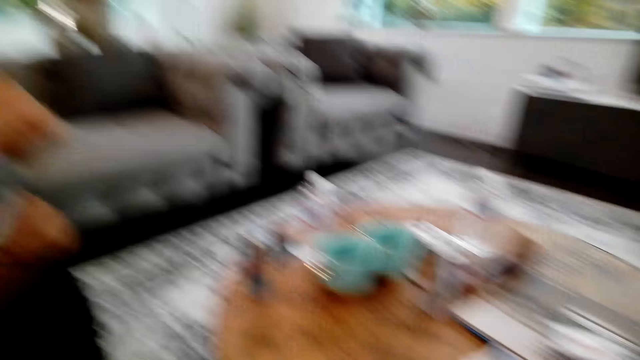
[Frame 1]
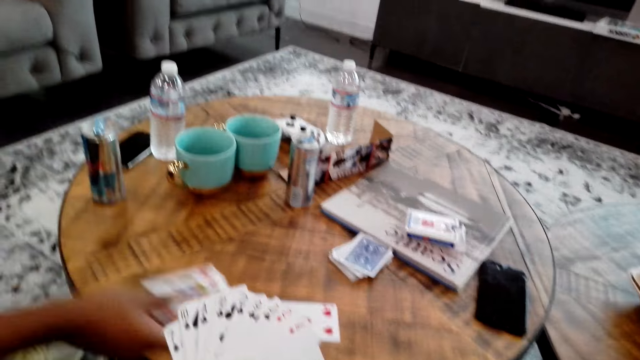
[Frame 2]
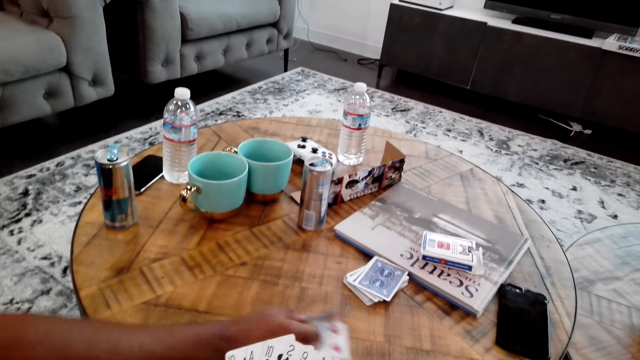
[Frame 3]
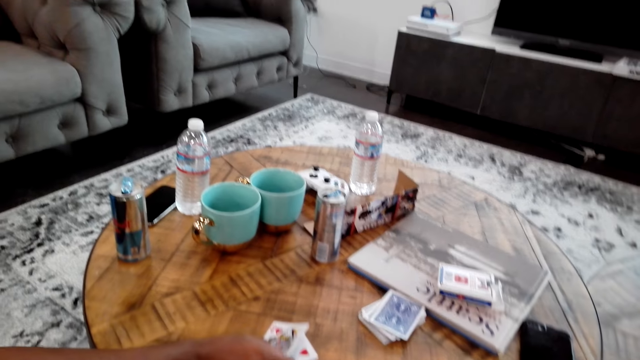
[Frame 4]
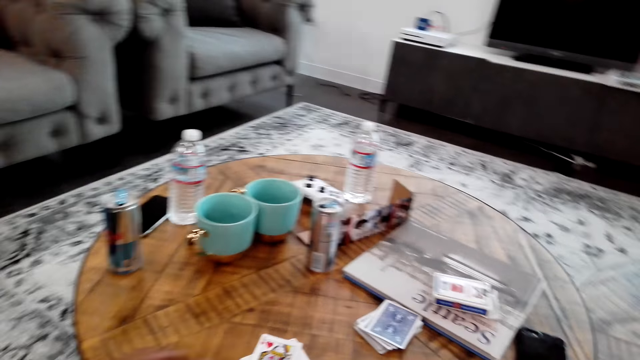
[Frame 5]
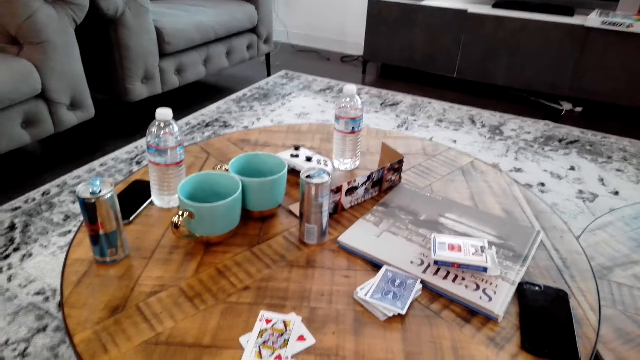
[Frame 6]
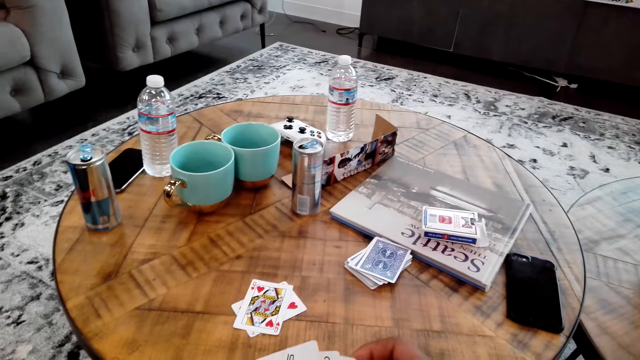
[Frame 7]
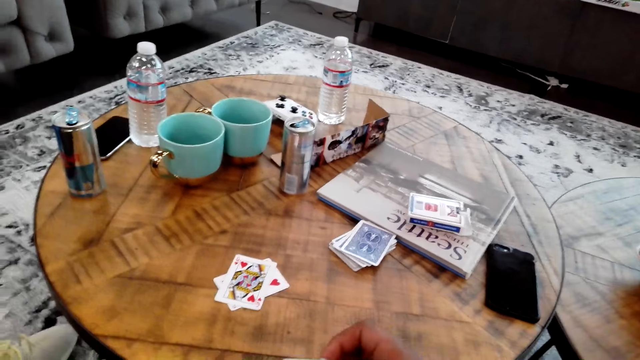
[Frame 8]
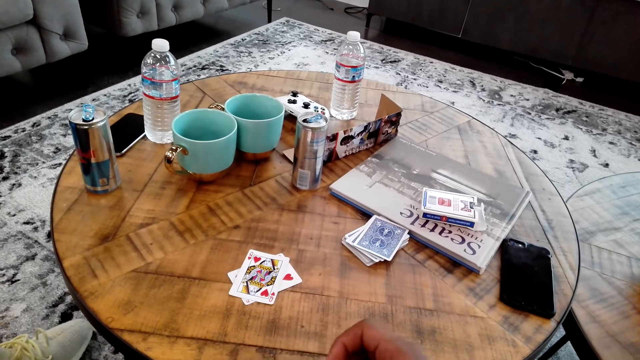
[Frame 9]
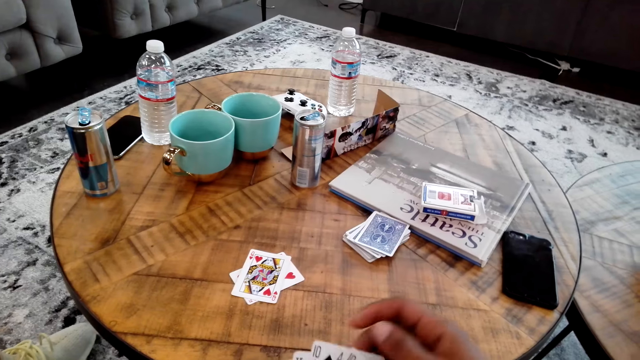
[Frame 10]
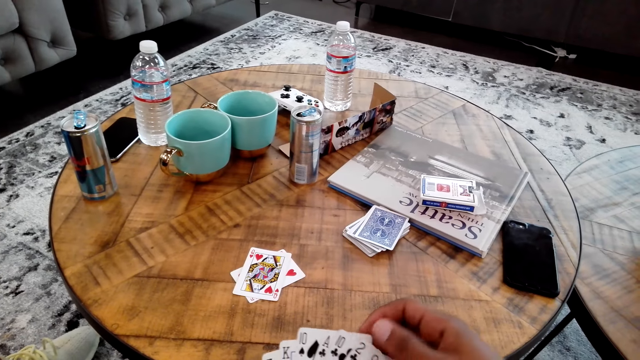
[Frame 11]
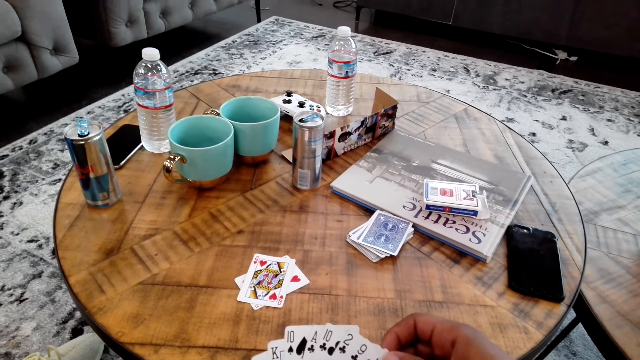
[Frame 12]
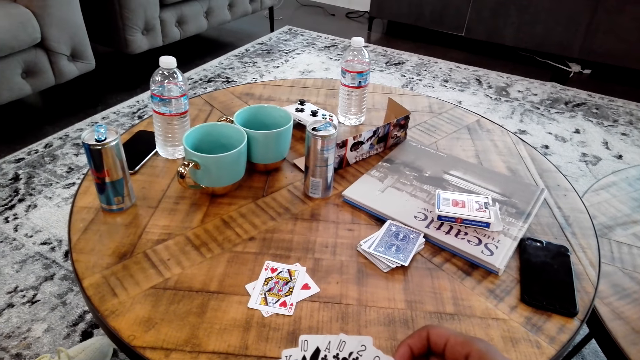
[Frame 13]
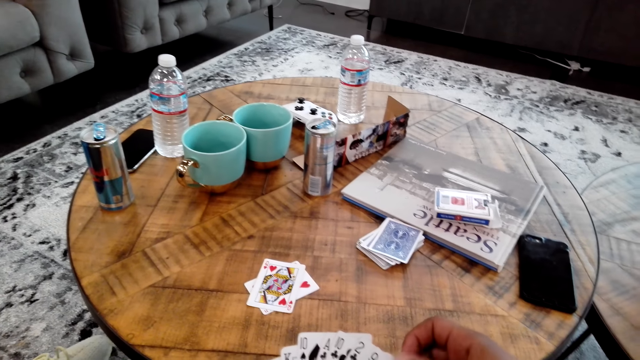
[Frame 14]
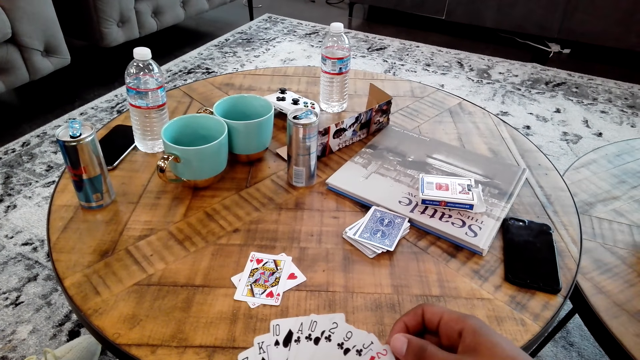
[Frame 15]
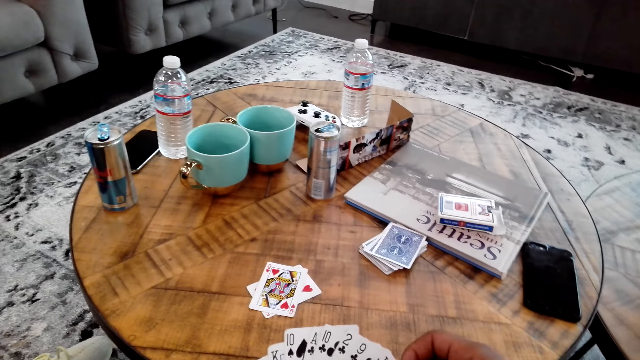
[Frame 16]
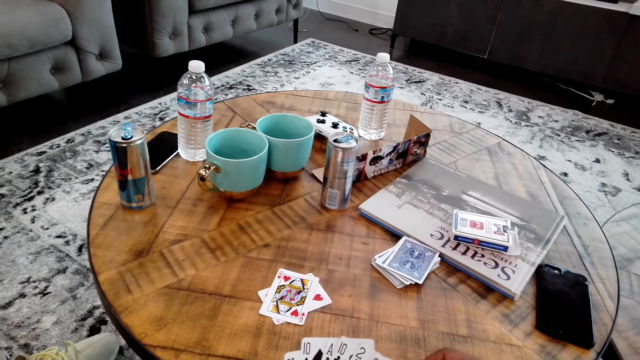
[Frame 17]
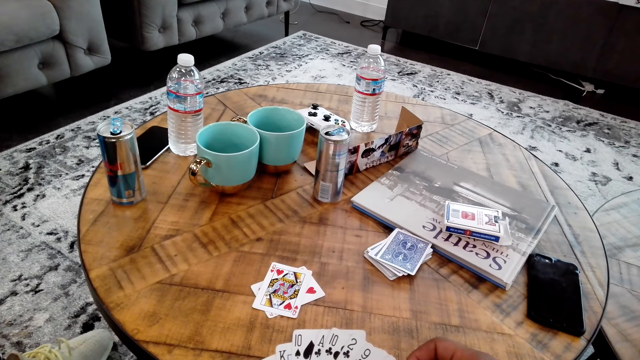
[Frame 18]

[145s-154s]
A man moves a card. The camera wearer plays cards with the man.

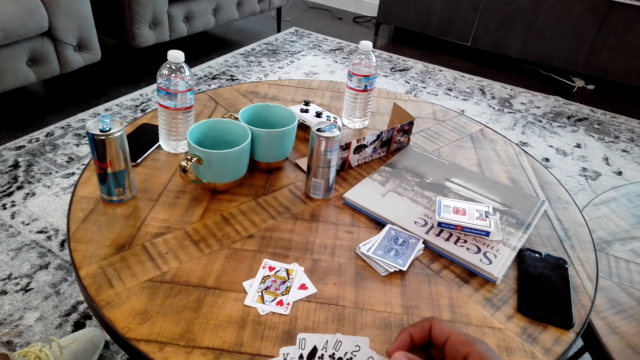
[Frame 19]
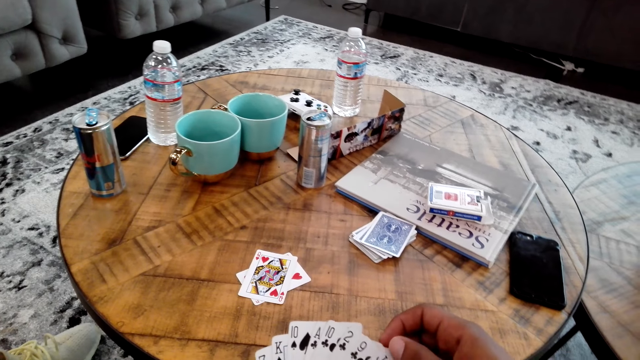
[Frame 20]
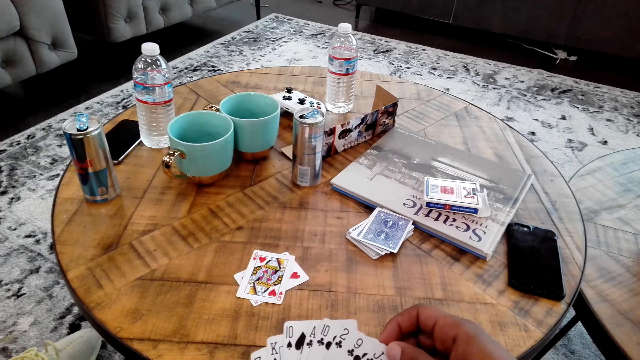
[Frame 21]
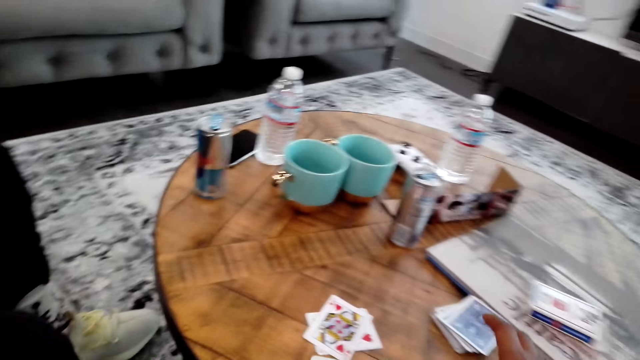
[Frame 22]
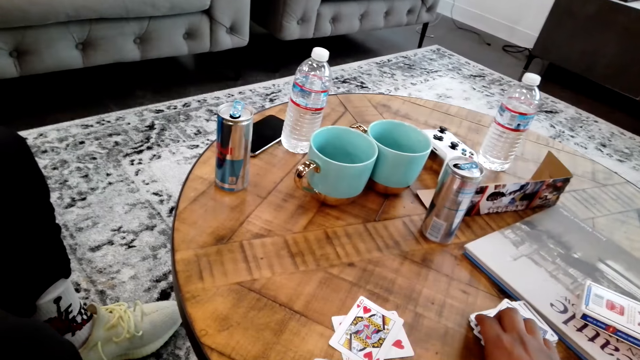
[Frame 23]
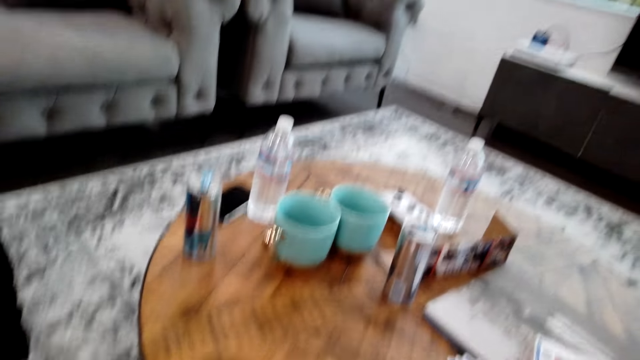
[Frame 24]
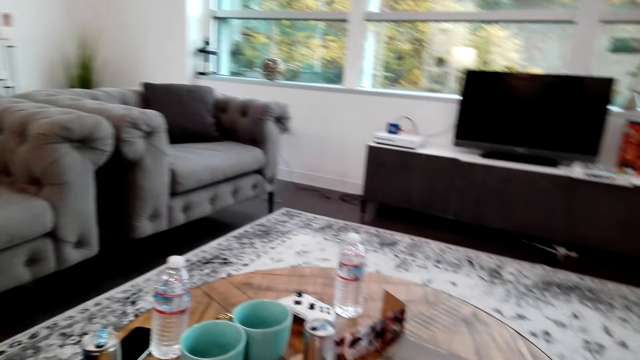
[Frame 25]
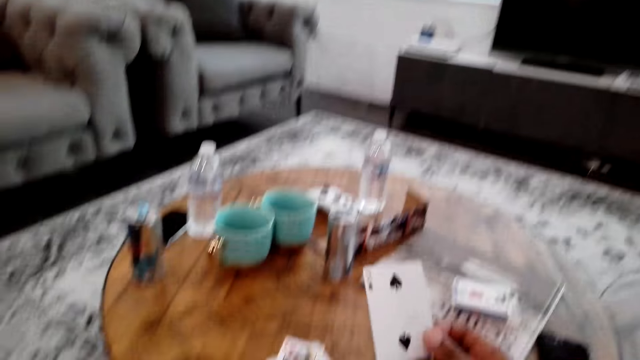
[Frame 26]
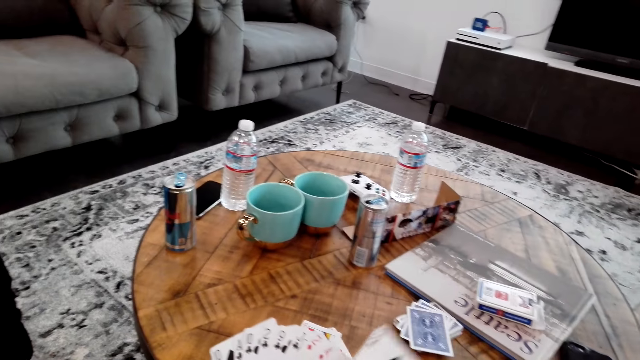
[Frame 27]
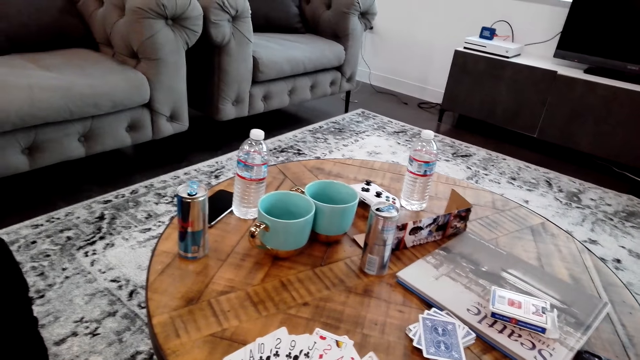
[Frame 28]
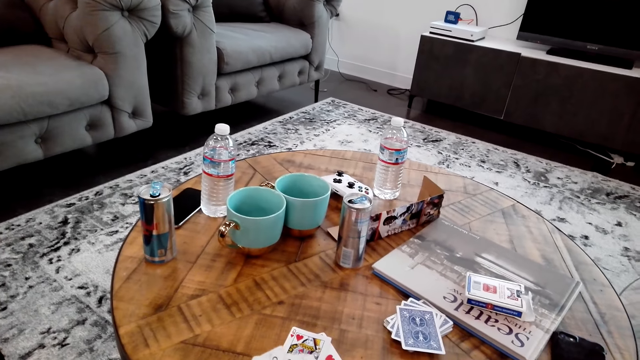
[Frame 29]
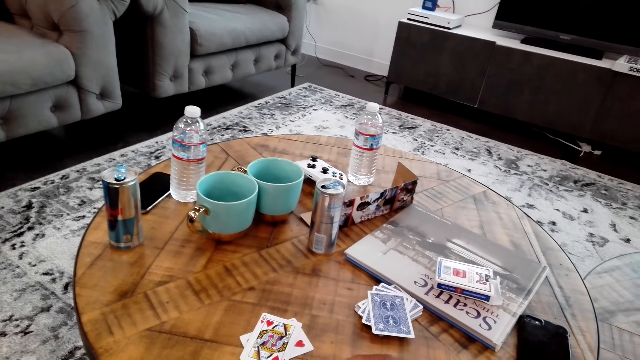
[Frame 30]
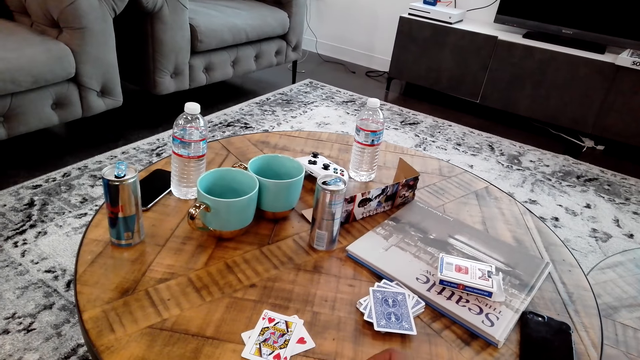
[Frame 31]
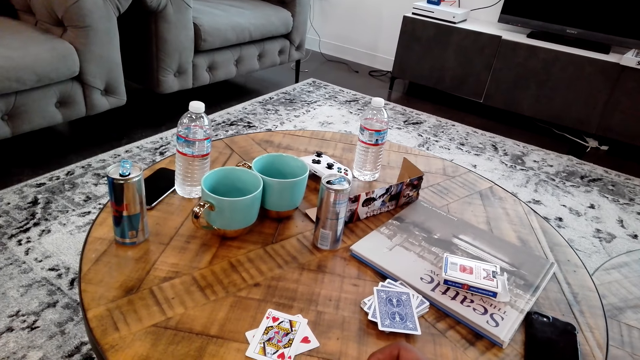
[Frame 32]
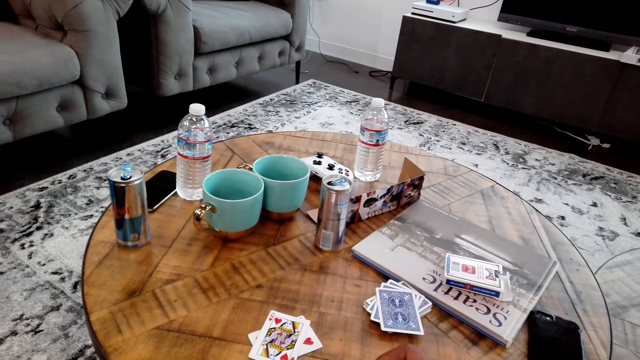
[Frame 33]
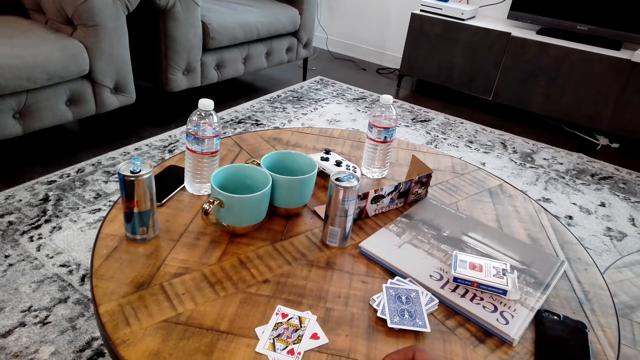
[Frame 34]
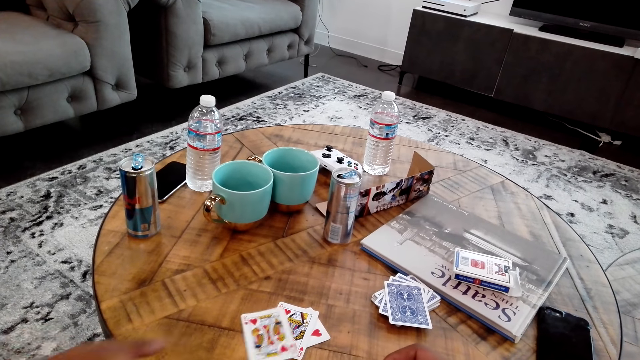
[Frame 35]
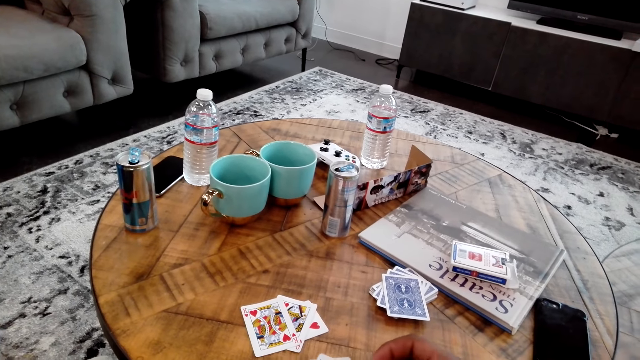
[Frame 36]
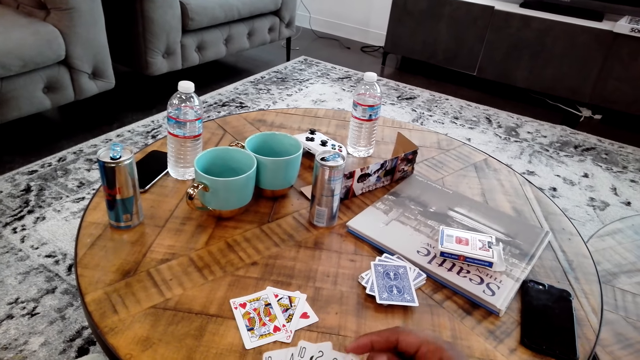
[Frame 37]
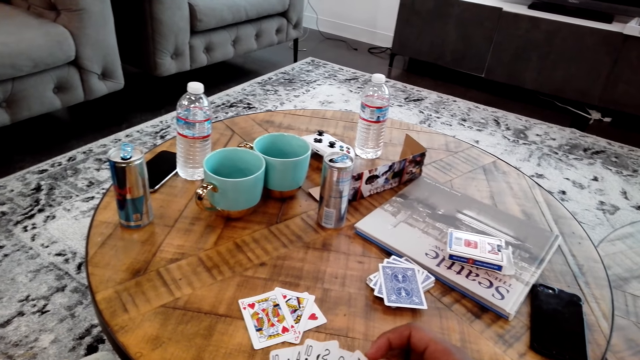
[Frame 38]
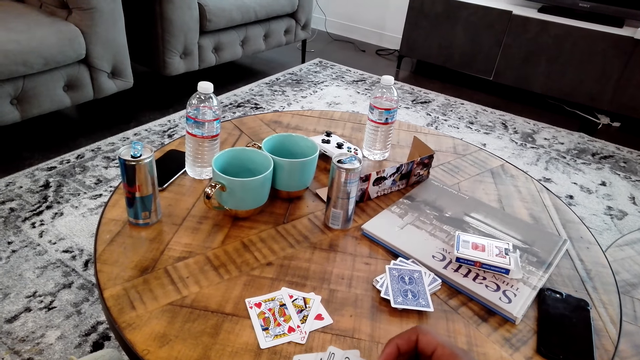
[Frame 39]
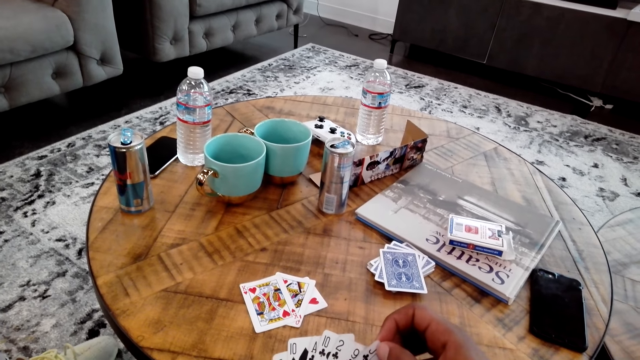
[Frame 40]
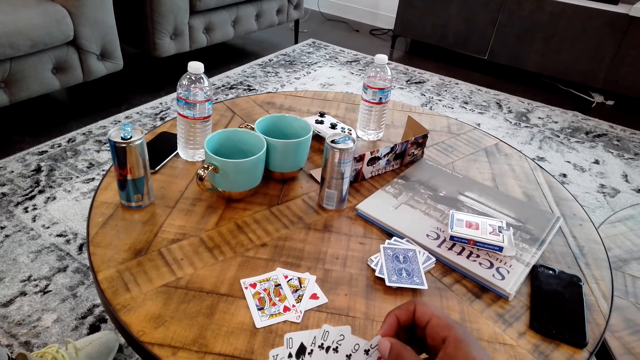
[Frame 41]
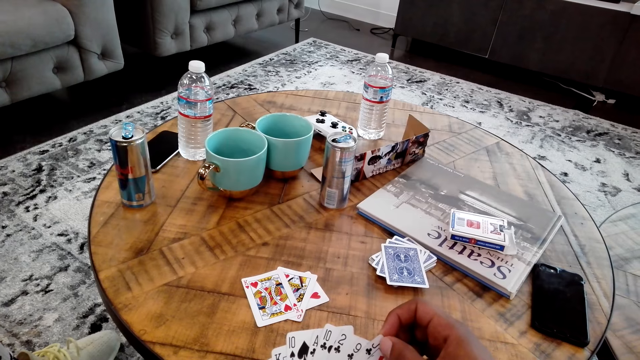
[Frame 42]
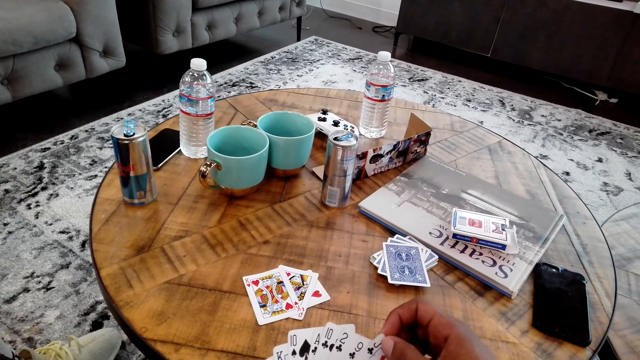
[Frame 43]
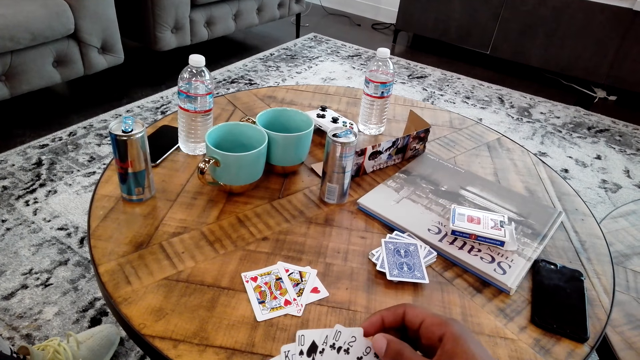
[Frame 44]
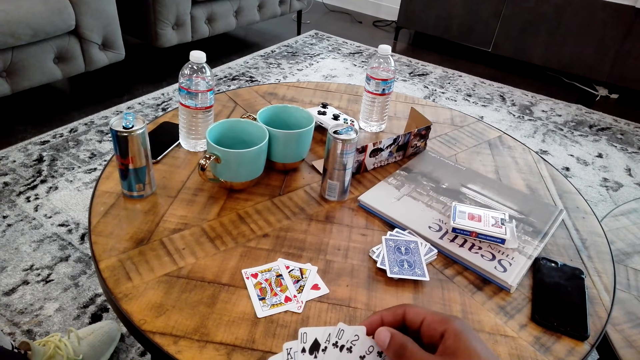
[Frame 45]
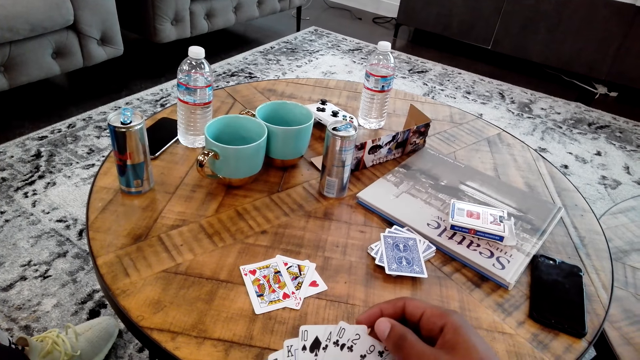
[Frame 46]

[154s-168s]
The camera wearer picks up a card on the table. They look around the room. The man places a card on the table. The camera wearer touches the cards.
